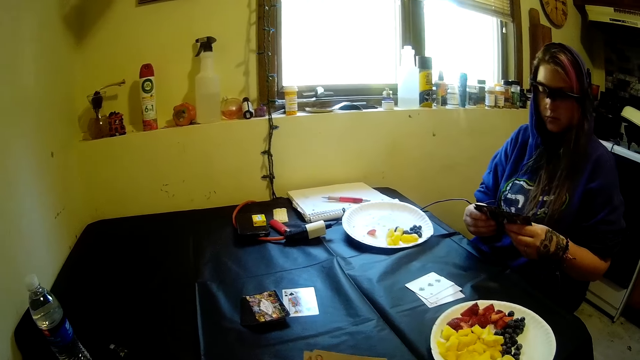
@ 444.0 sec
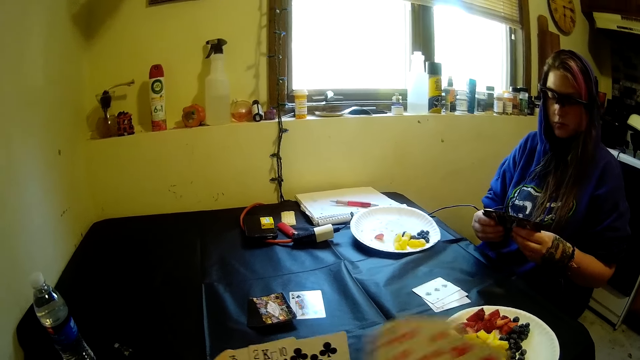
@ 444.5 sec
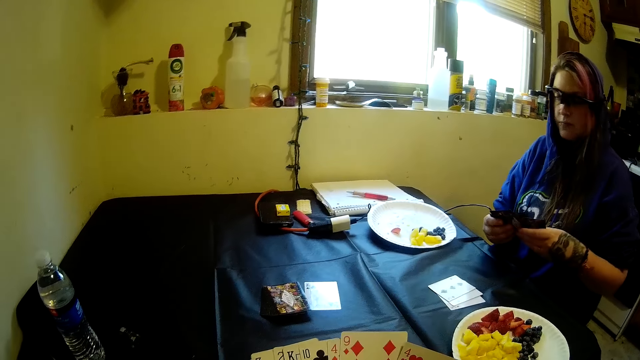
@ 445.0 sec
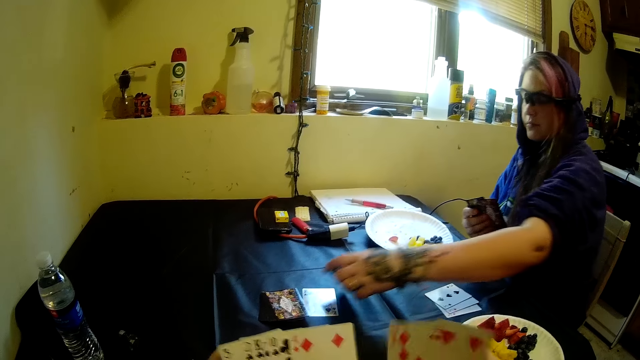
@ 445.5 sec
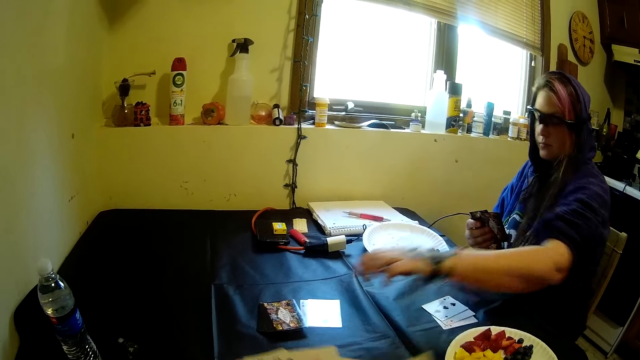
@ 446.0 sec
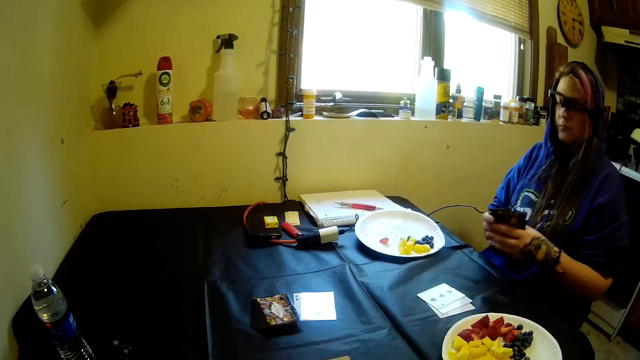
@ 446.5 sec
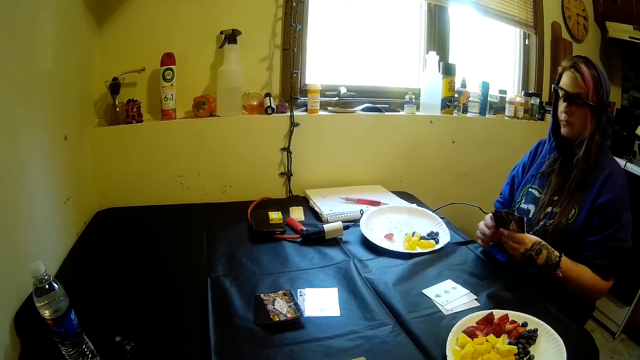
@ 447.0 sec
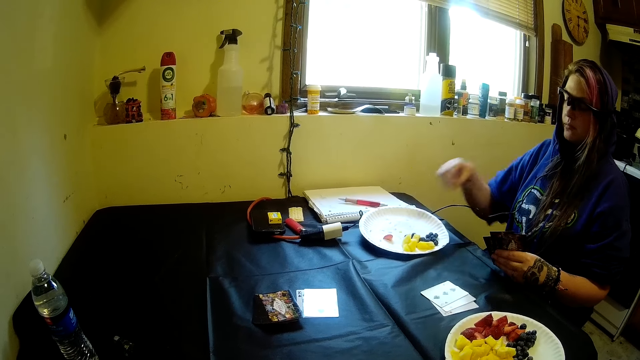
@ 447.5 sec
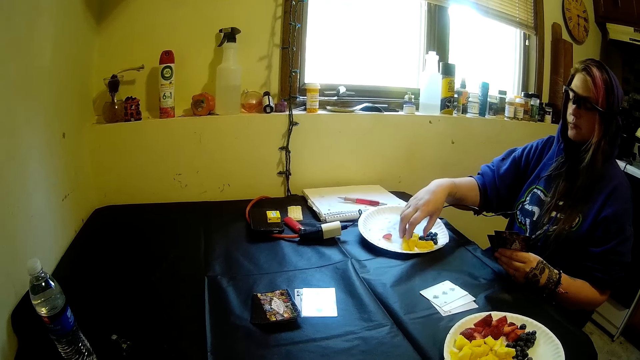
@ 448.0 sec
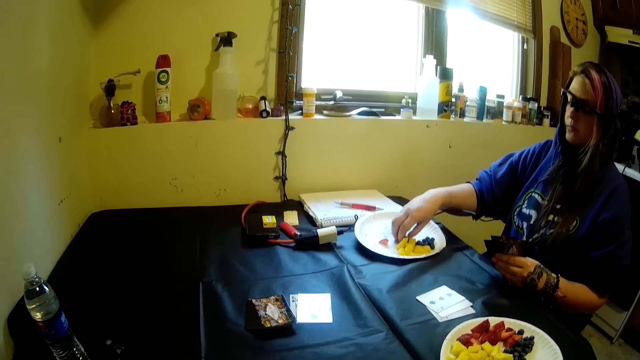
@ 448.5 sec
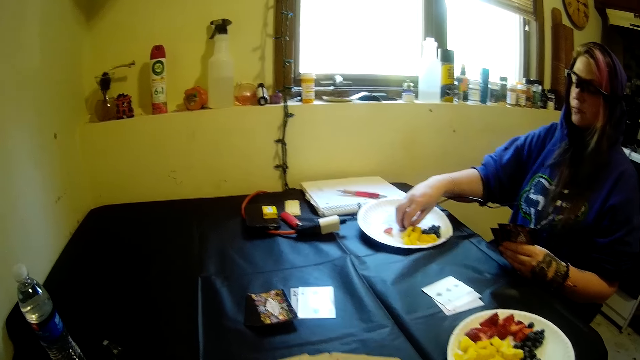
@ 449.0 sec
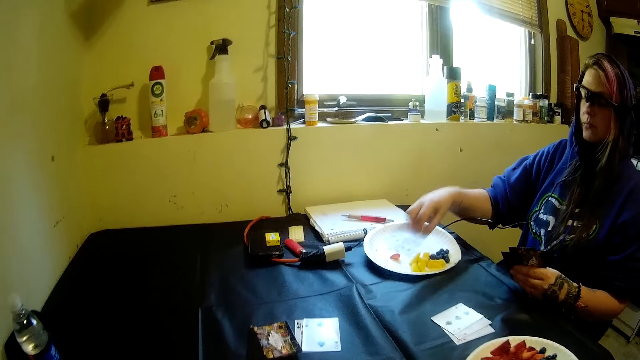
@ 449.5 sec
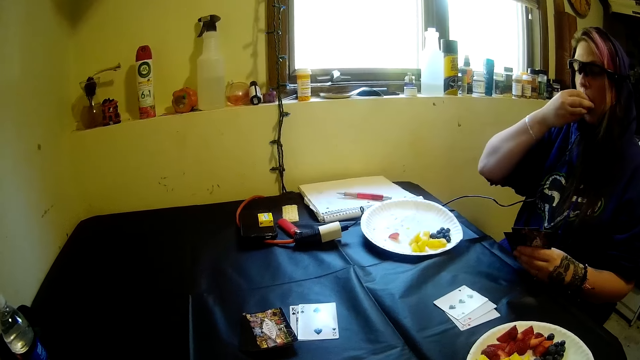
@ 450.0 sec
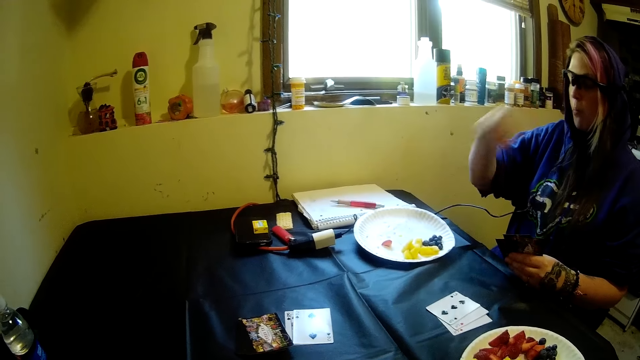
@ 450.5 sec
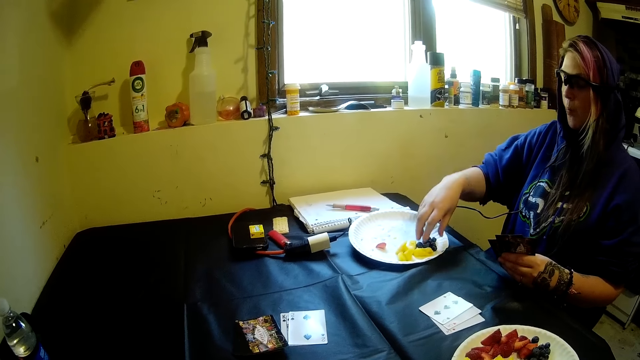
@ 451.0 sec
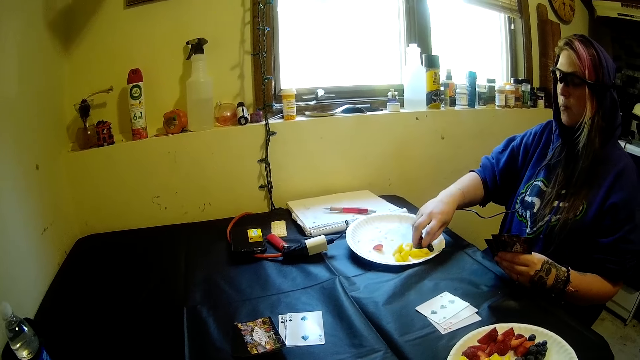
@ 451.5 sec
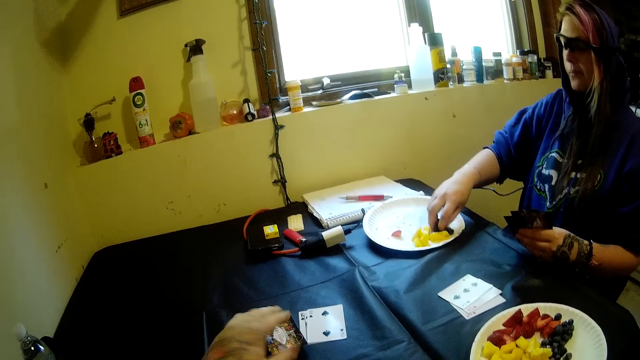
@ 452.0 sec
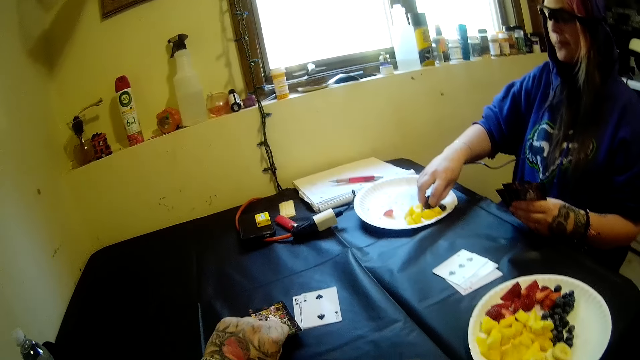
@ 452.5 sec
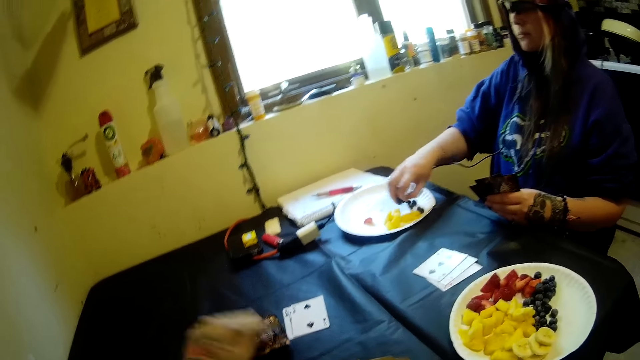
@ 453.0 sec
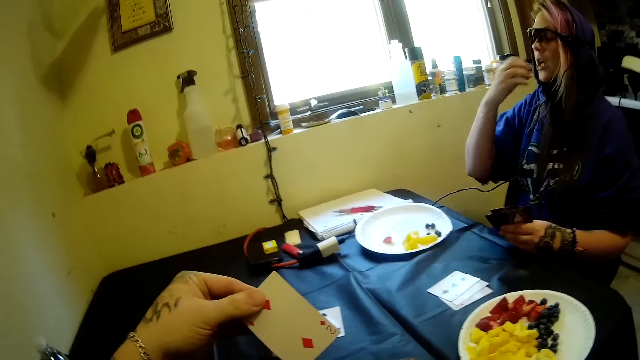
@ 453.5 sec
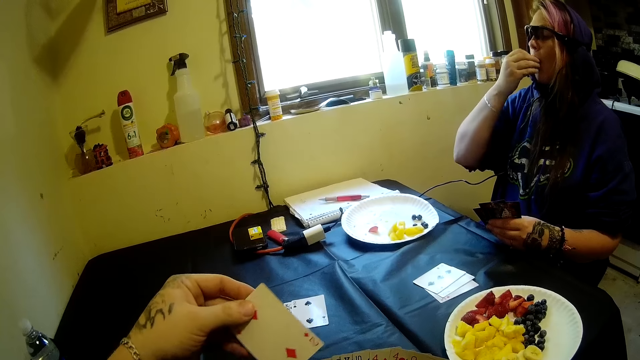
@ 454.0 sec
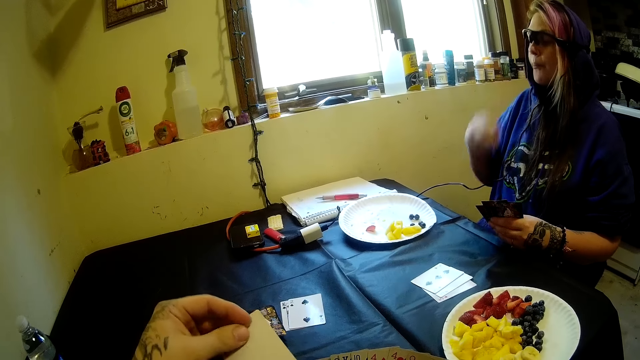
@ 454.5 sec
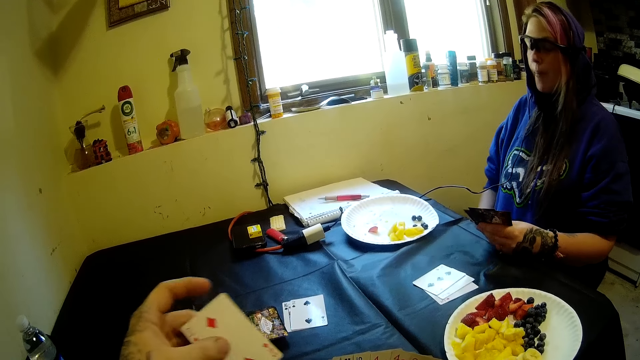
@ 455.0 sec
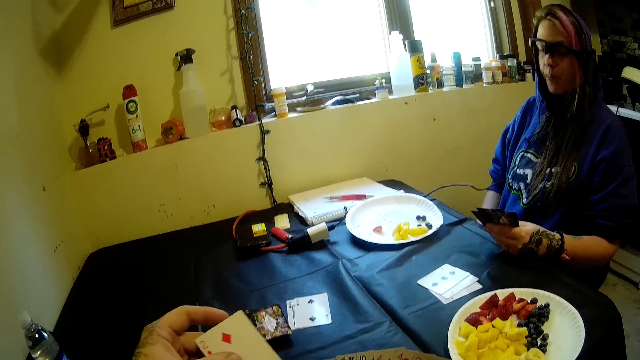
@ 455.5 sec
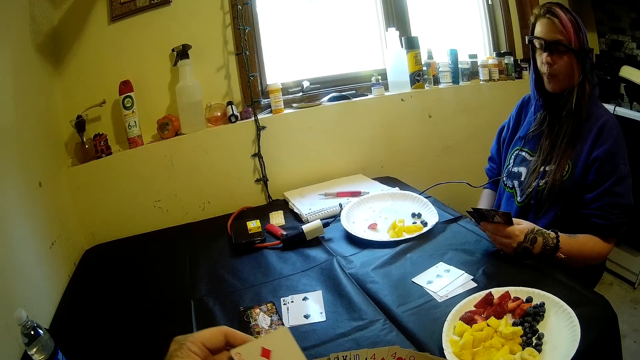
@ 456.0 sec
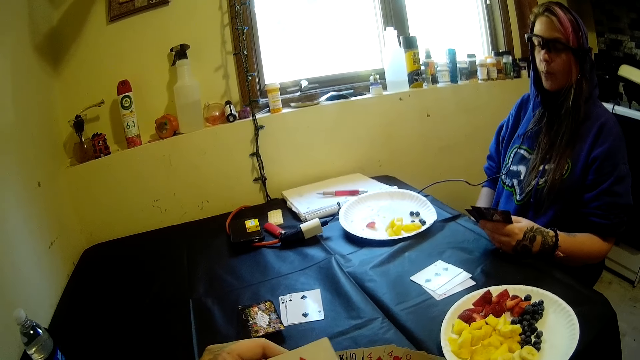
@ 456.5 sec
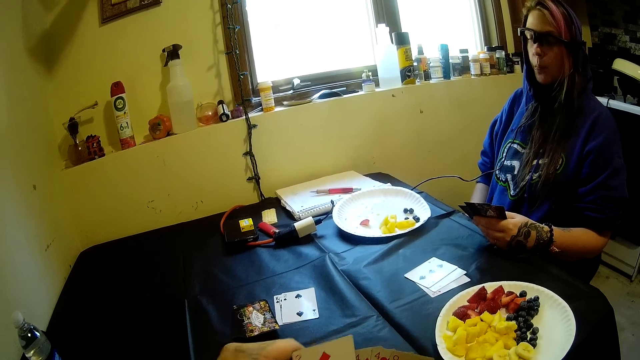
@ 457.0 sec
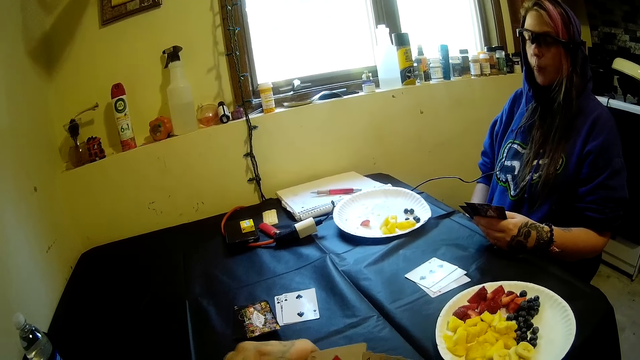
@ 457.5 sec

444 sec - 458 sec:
The woman moves cards from her hand to the table with her left hand. She moves fruits from the plastic plate on the table into her mouth with her right hand. The woman picks the fruits. The camera wearer picks another card from the stack of cards on the table with his left hand. The woman eats the fruits.

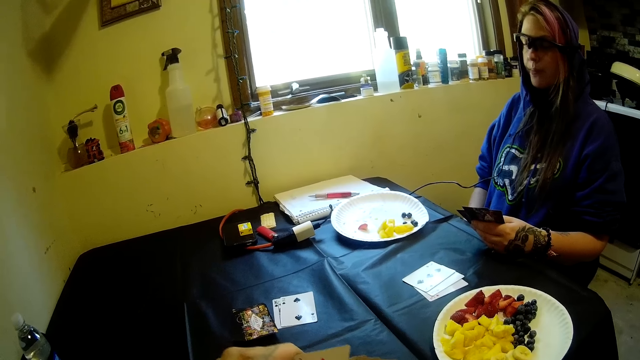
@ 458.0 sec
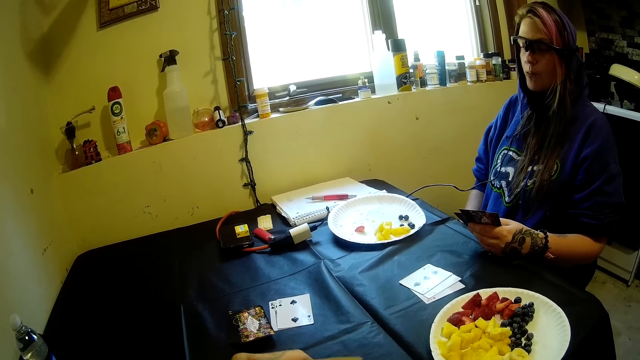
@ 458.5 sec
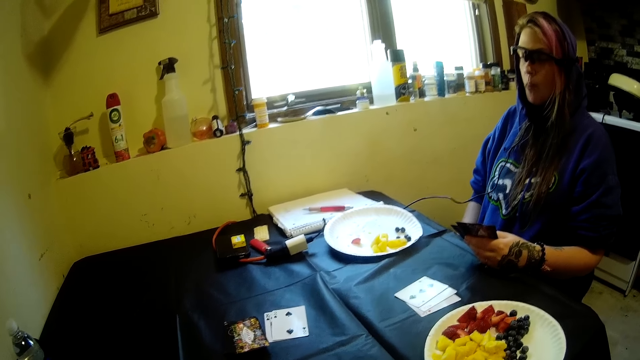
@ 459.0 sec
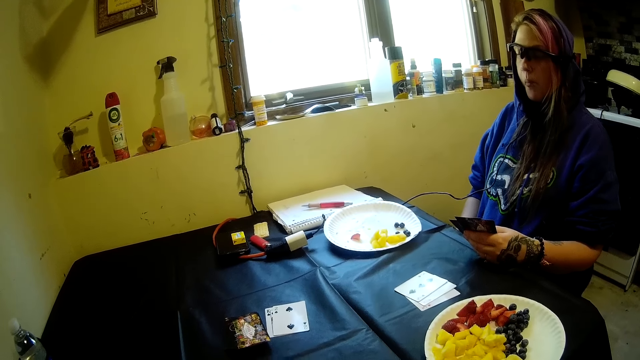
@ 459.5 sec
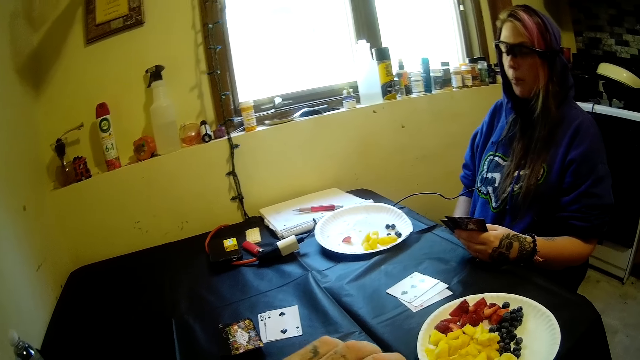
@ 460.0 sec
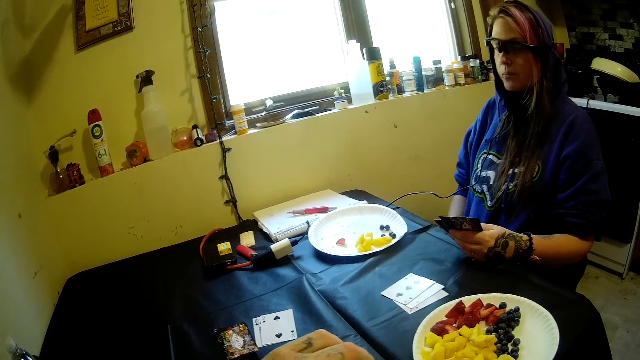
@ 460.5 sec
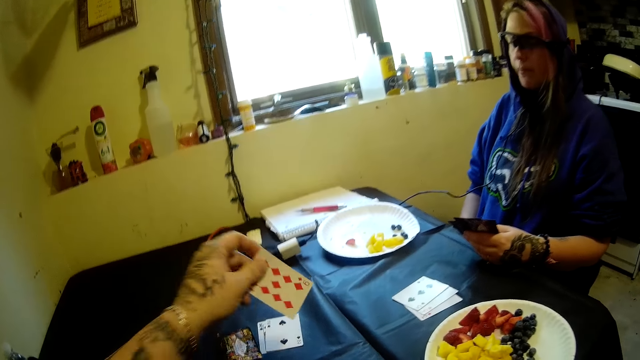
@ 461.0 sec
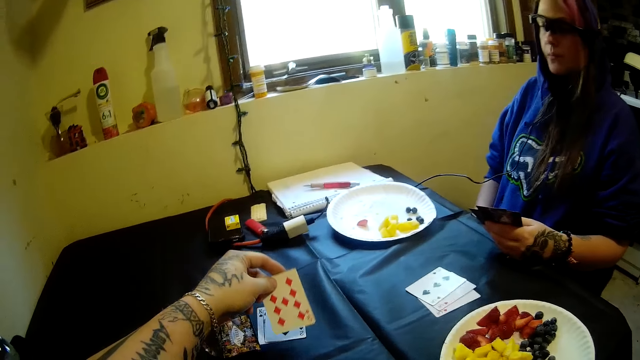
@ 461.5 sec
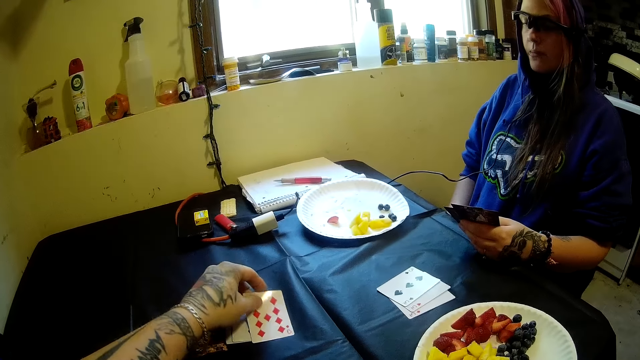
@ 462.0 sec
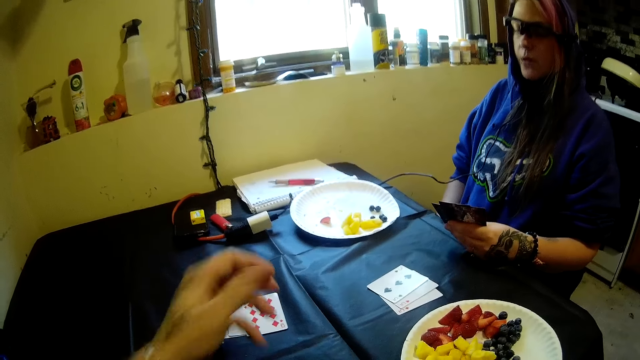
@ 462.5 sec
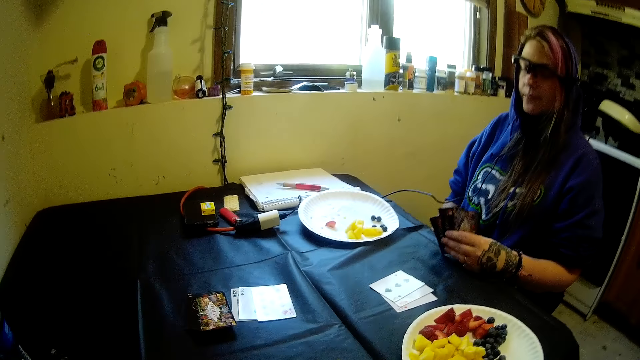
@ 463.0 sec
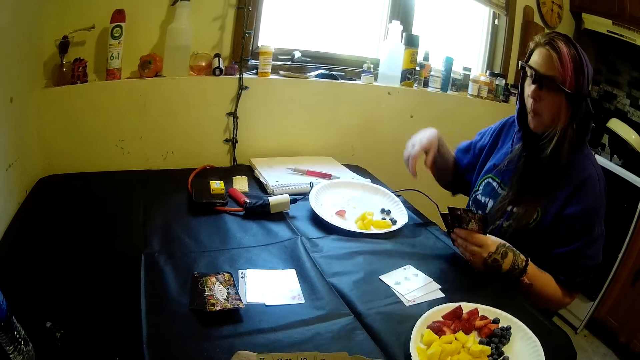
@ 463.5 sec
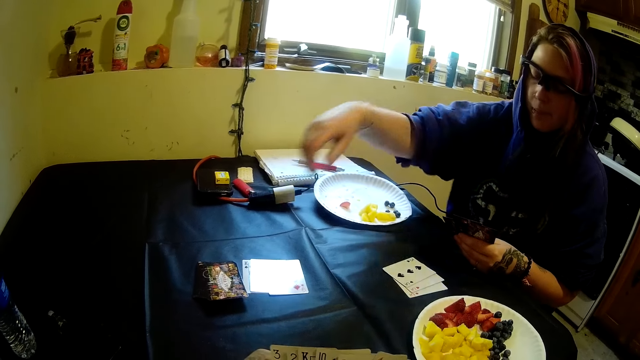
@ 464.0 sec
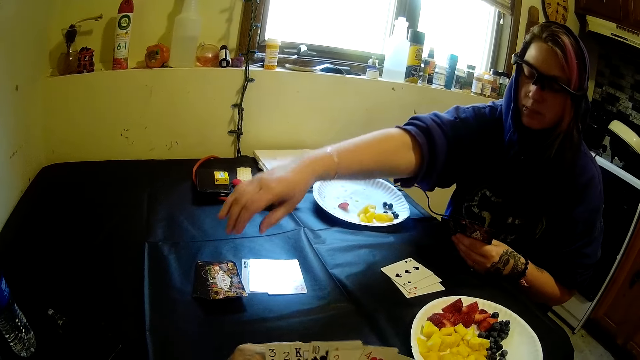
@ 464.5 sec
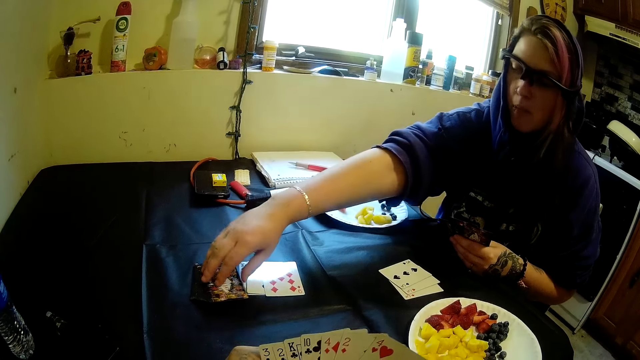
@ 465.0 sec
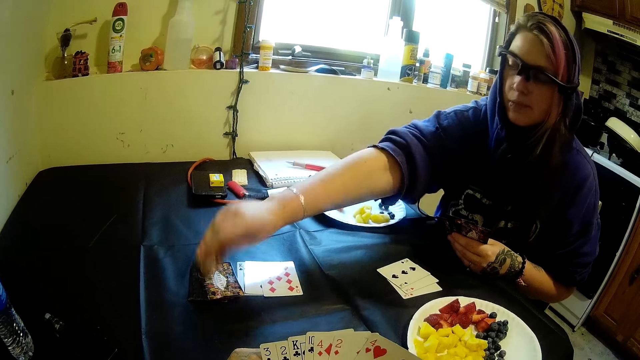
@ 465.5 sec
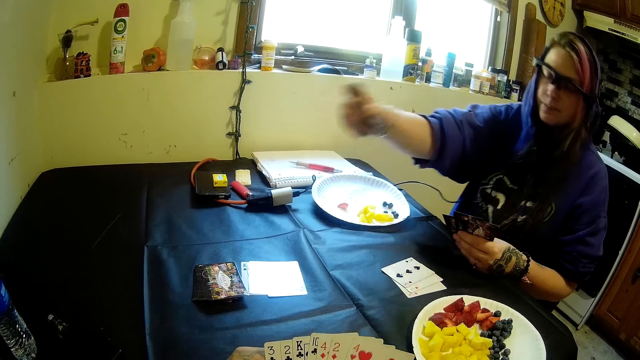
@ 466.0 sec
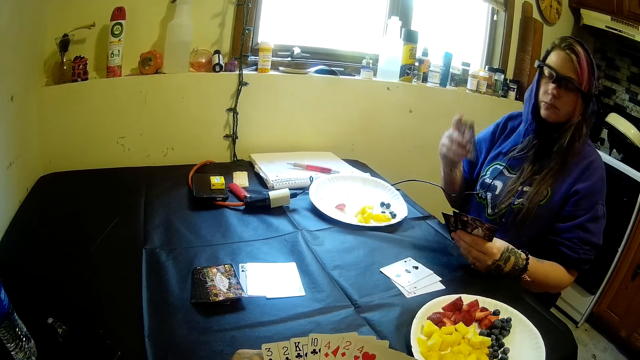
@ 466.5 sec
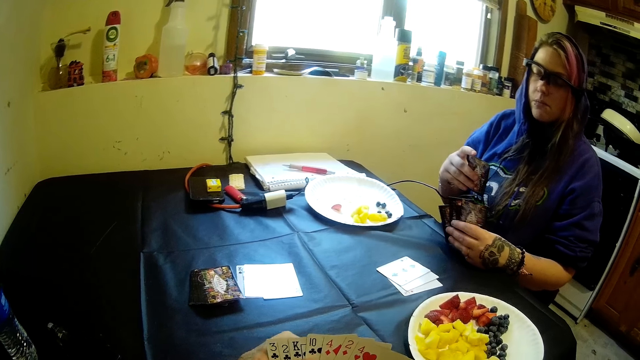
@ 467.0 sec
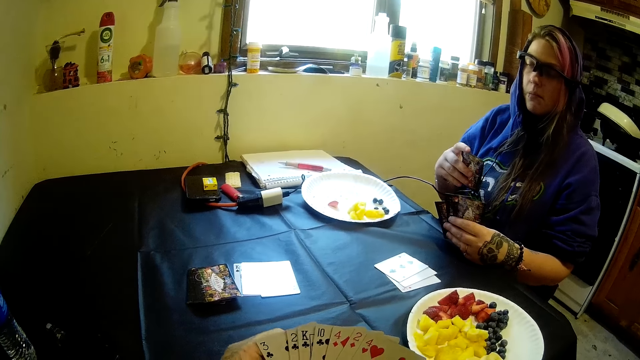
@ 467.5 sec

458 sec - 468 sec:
The camera wearer drops the solitaire cards on the table with his left hand. The woman picks another card from the stack of cards on the table with her right hand.
